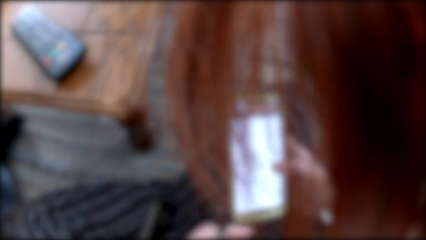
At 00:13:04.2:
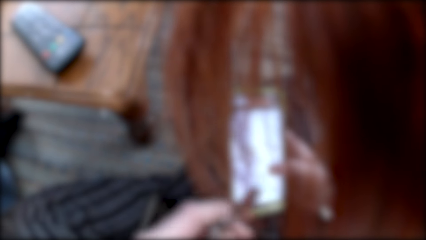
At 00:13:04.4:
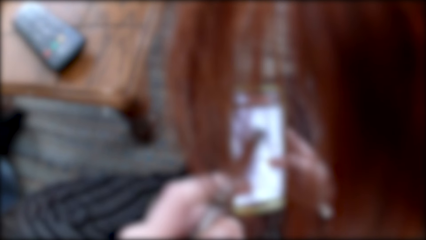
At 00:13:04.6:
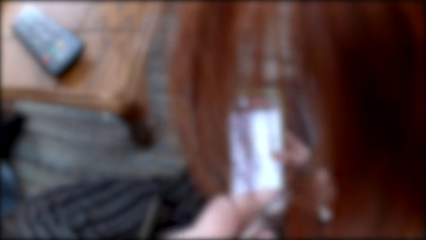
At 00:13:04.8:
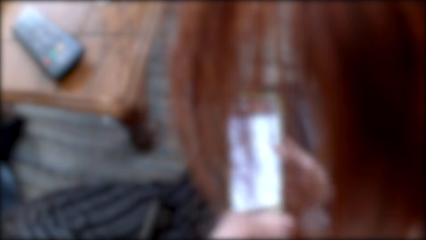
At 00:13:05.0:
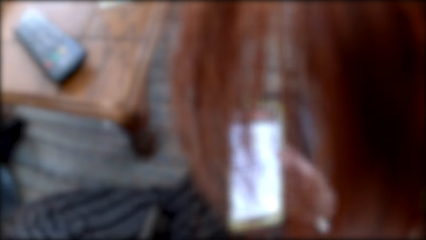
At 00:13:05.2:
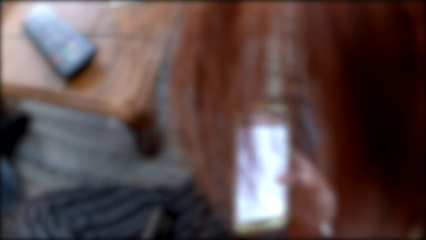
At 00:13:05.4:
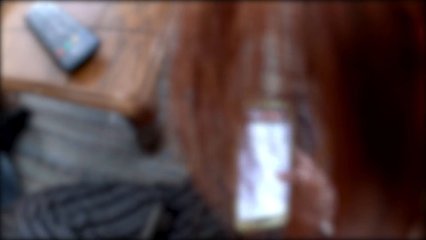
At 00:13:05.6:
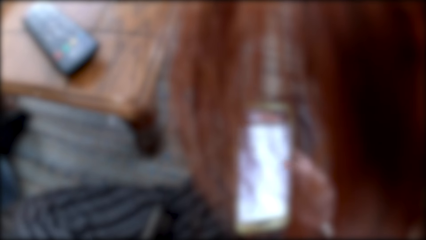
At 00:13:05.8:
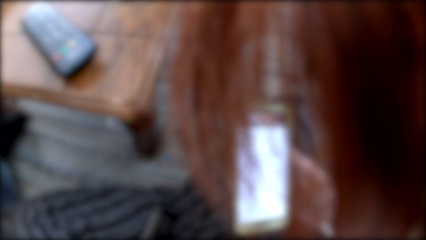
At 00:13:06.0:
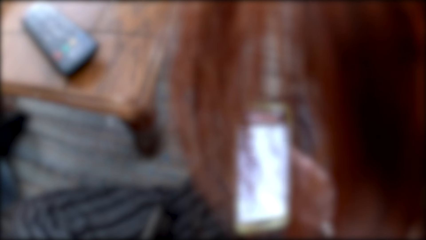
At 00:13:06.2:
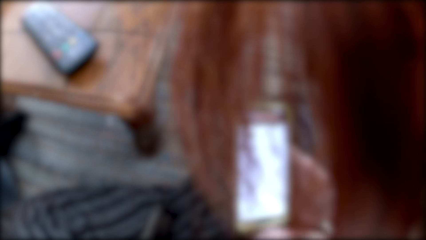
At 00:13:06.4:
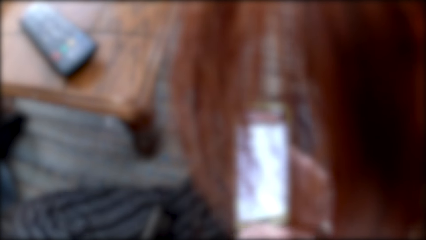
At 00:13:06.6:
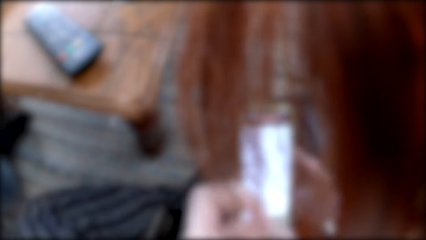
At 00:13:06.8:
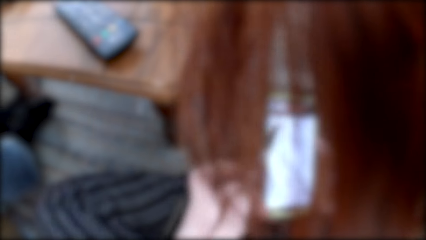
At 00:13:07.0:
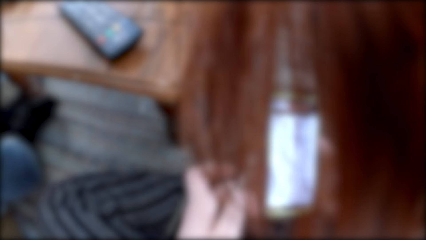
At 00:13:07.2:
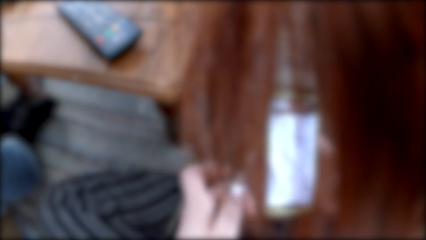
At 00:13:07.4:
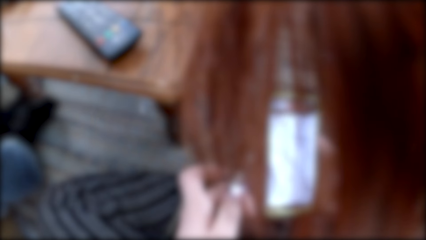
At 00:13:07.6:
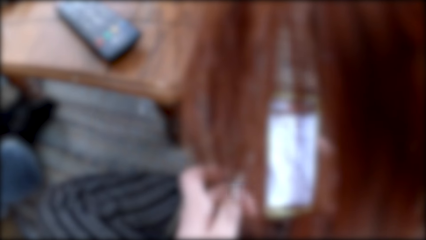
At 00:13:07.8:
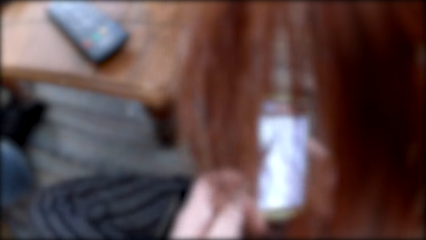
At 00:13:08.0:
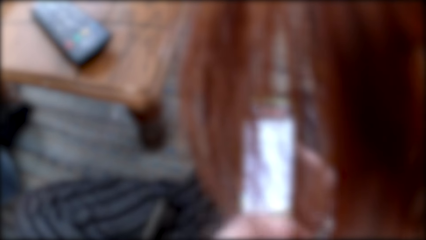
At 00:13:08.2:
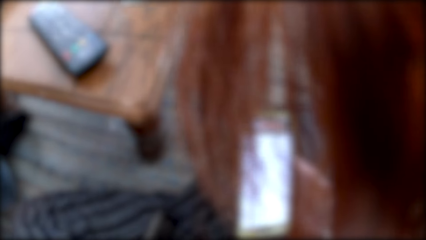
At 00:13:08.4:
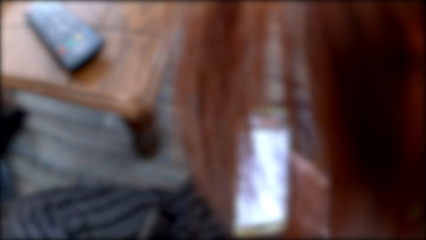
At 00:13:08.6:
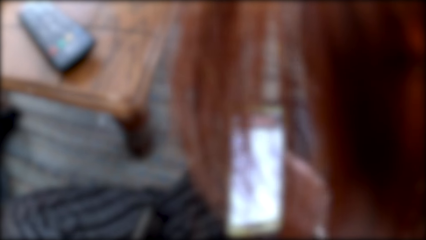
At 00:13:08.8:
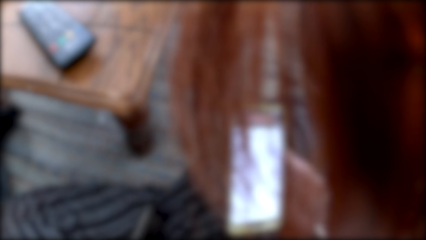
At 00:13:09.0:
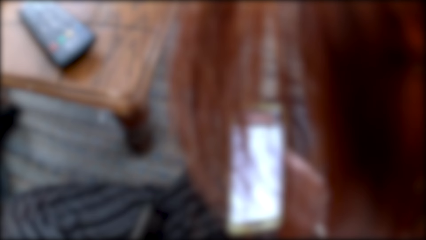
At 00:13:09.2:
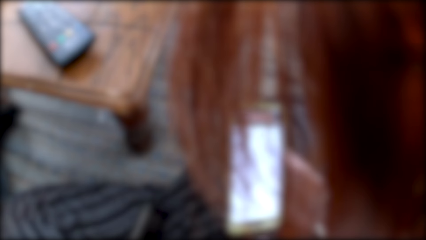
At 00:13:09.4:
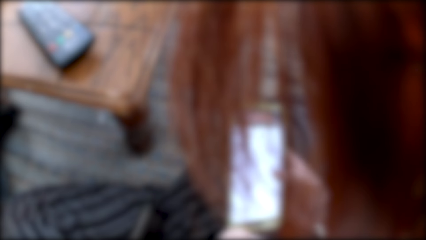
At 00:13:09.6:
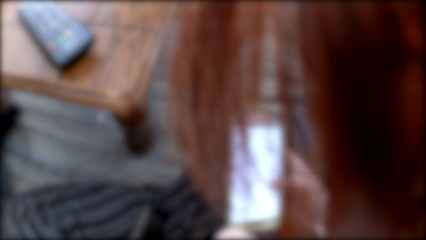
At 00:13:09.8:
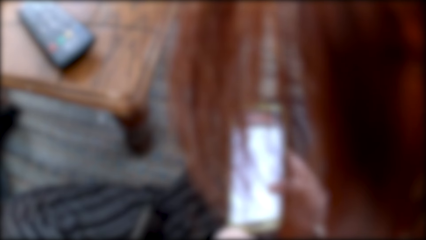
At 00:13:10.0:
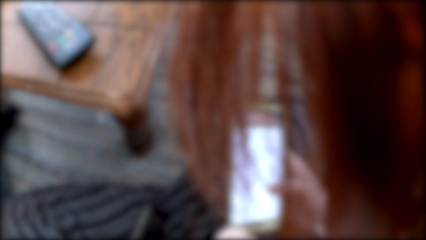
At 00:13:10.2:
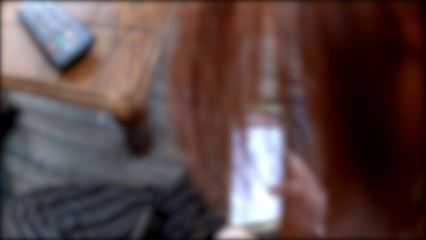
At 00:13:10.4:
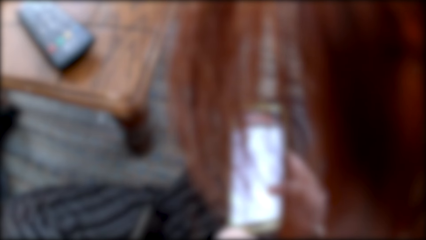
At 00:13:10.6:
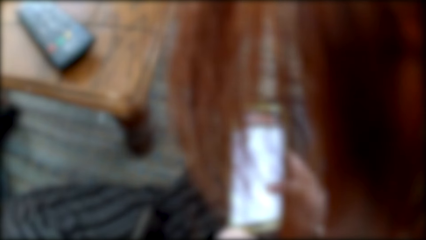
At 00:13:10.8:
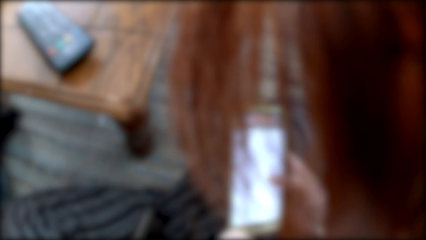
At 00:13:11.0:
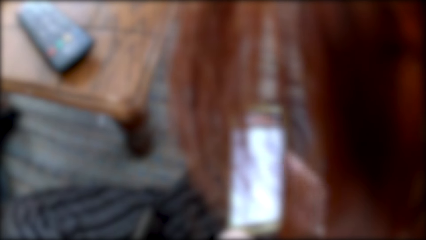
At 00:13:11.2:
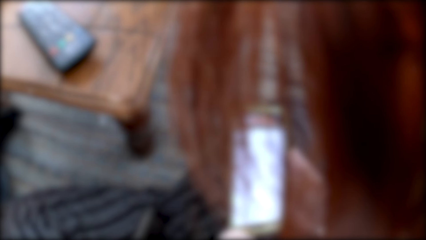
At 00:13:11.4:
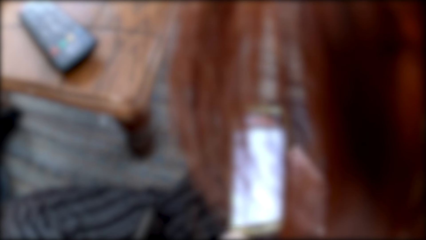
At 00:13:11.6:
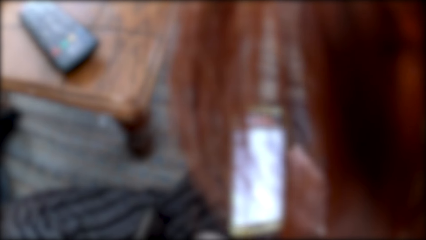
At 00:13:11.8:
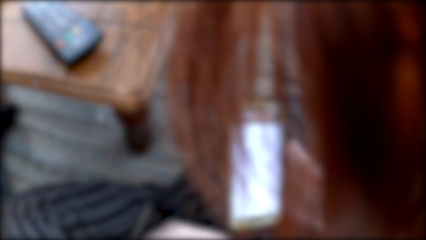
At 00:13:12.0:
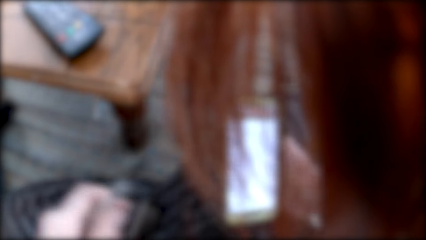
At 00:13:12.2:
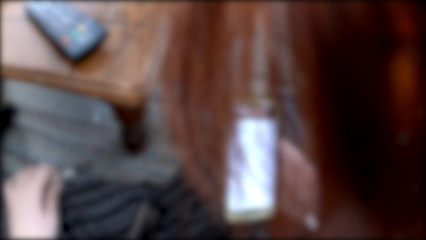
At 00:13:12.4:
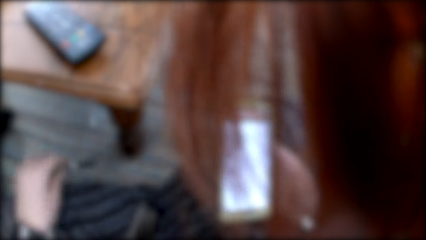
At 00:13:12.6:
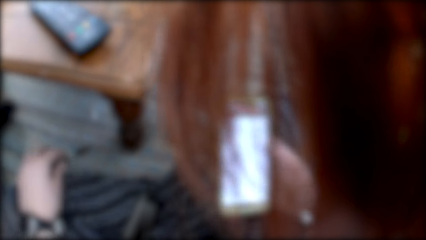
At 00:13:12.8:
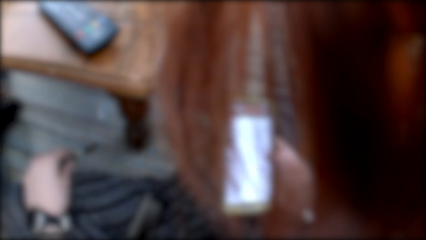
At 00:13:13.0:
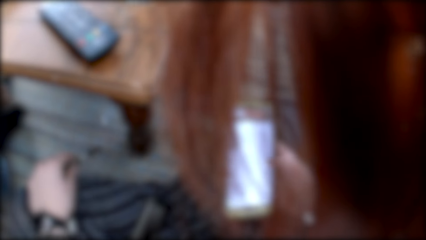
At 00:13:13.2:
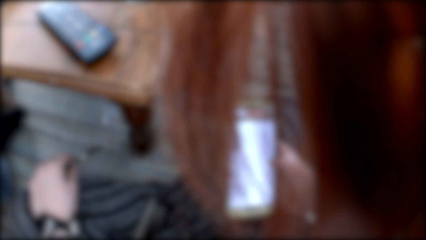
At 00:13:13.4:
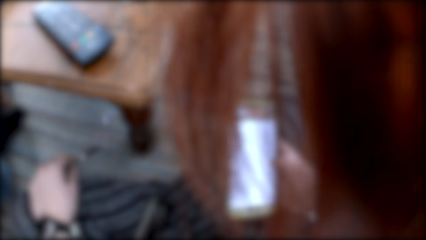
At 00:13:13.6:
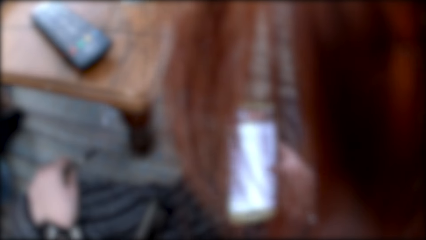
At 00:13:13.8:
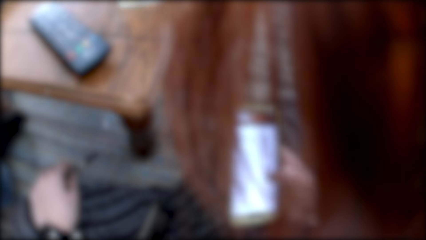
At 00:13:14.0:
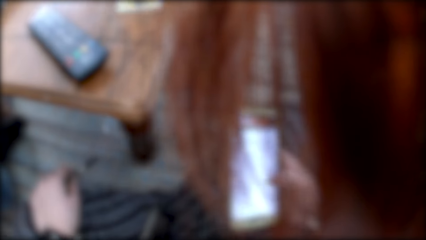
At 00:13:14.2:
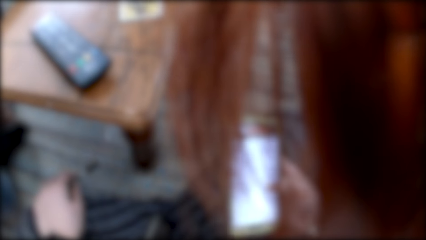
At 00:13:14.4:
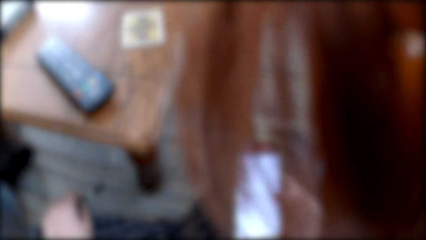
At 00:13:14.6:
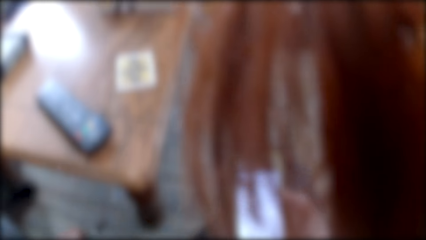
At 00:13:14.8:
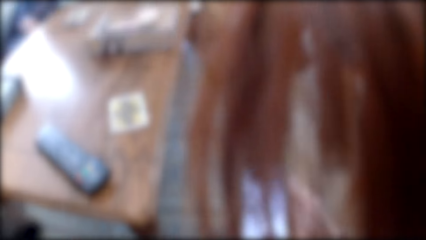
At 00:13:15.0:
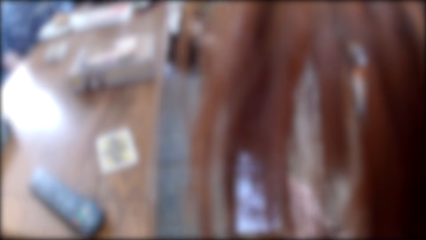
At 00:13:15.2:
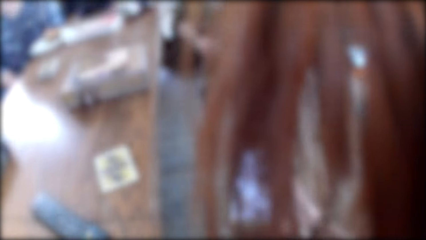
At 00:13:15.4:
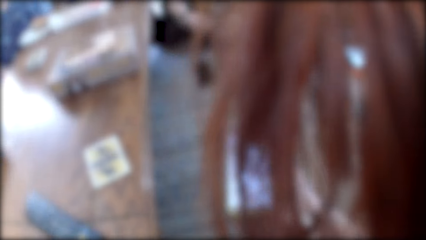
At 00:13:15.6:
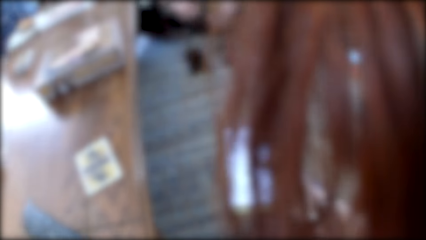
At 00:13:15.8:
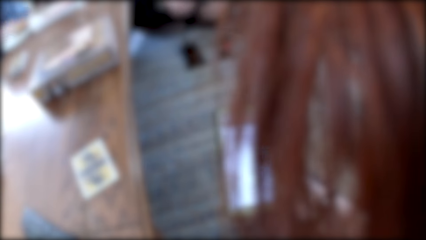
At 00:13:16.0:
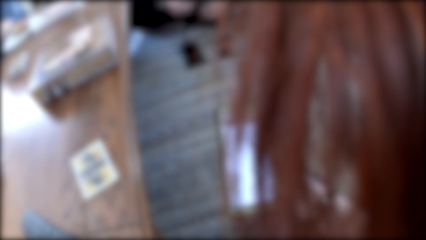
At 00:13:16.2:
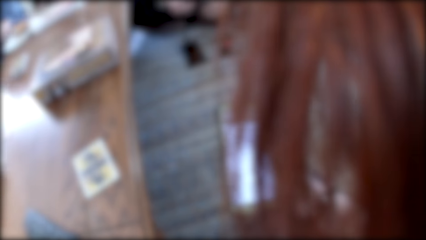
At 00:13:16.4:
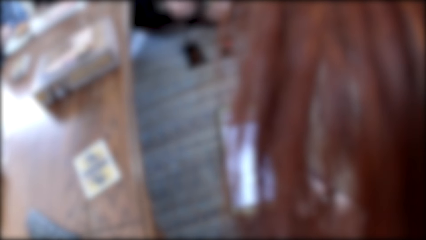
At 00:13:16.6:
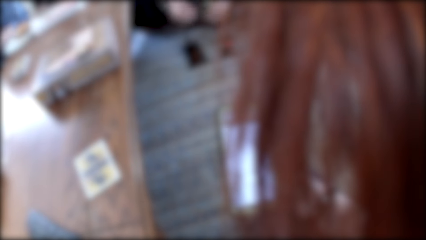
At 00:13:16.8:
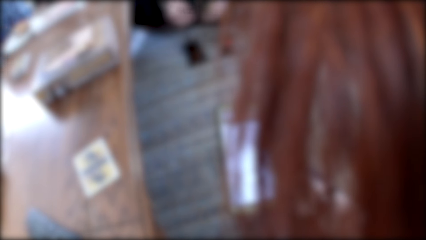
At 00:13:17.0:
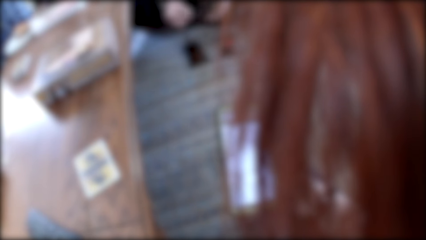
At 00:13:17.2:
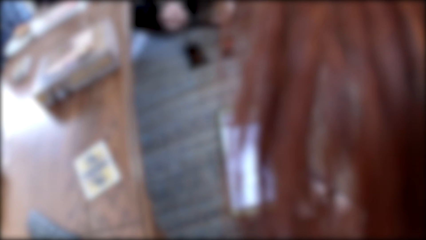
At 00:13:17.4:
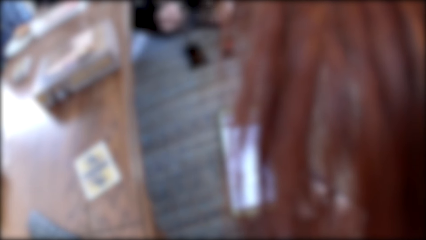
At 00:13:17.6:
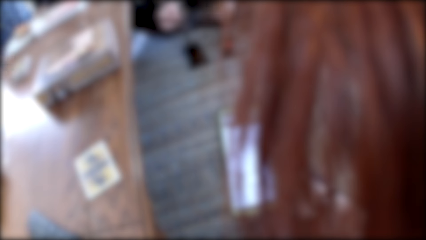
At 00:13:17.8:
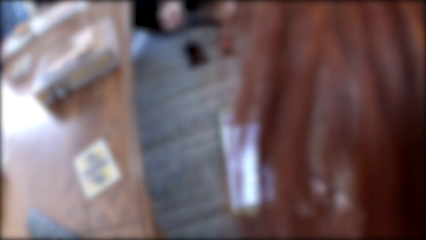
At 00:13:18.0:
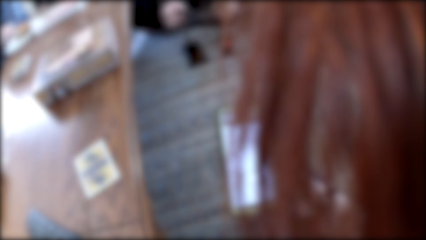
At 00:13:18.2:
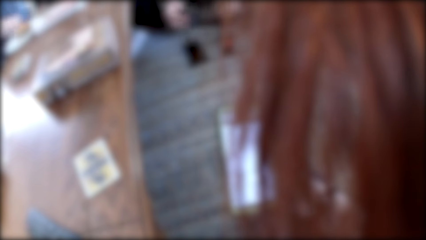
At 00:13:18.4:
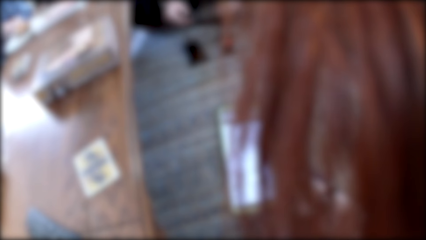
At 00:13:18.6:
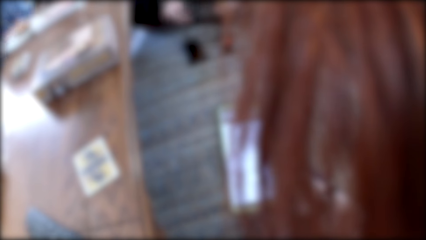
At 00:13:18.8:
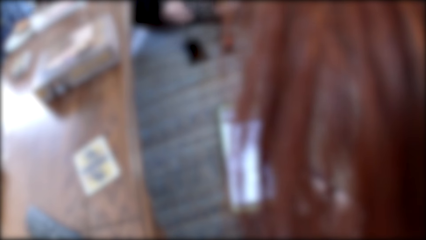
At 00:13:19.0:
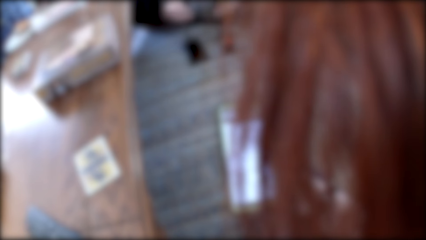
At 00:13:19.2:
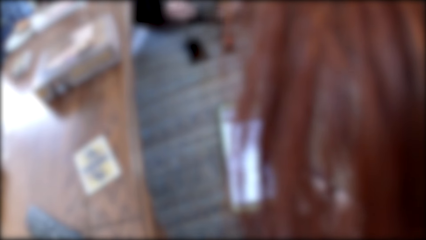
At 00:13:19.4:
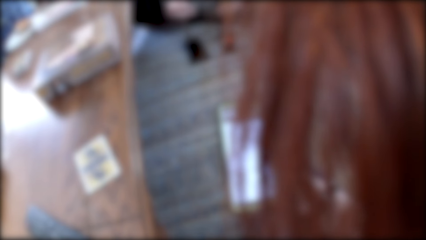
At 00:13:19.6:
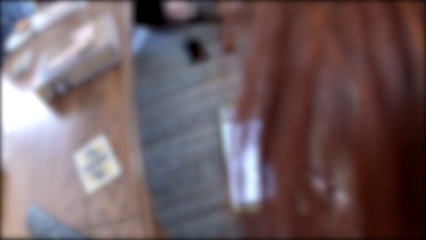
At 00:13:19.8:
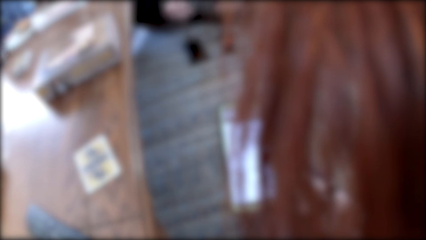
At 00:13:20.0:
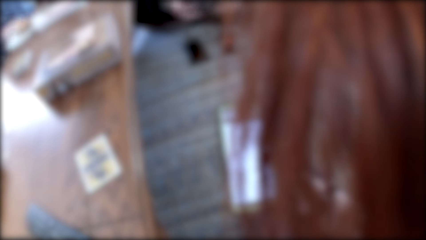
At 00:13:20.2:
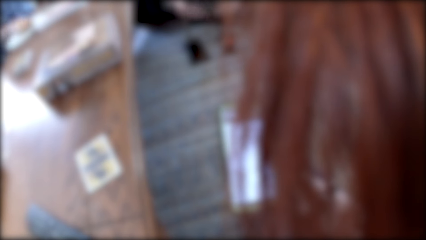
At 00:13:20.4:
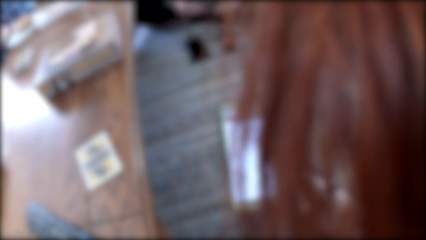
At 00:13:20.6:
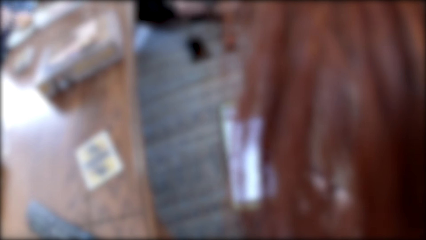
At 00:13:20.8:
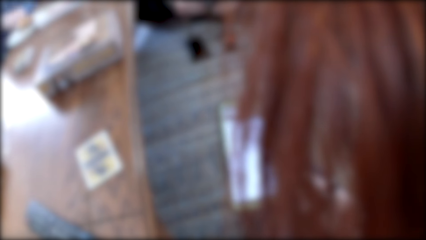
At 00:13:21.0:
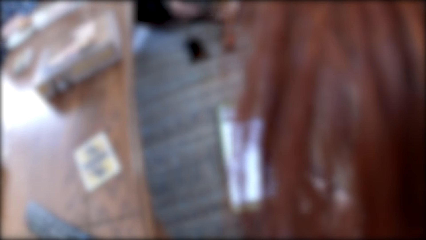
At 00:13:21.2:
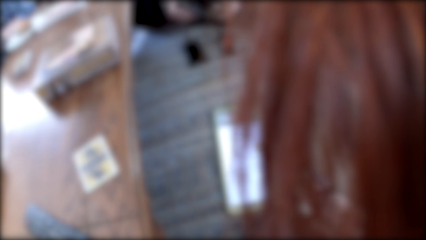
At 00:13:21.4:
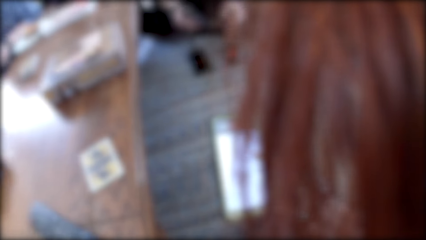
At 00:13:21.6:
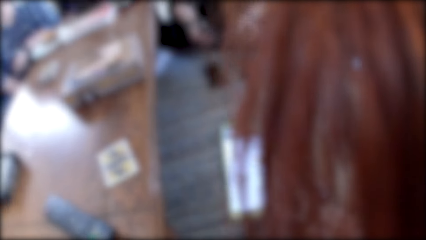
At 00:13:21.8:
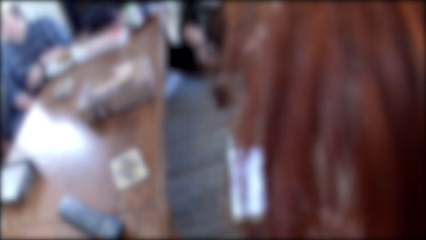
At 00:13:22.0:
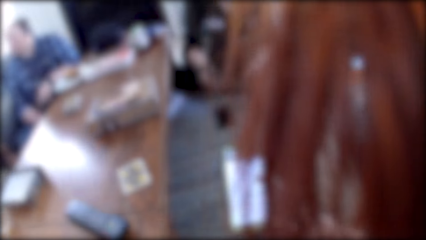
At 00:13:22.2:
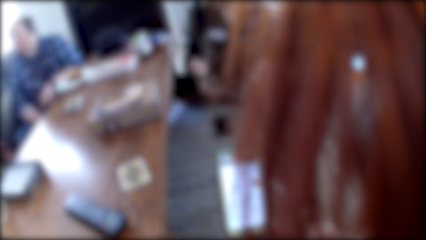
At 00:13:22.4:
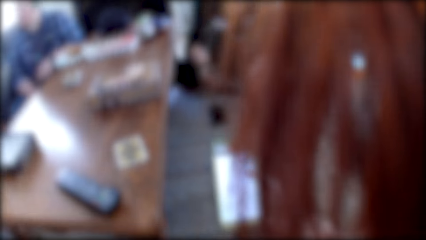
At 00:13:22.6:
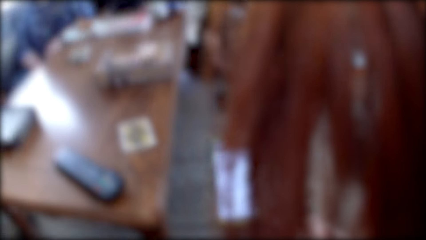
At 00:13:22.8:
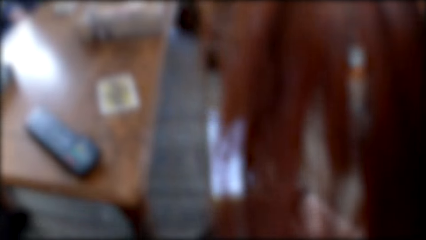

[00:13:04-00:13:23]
The camera wearer touches something. They look at something. They hold the object in the hand. They look at the table. A man talks to the colleagues.
